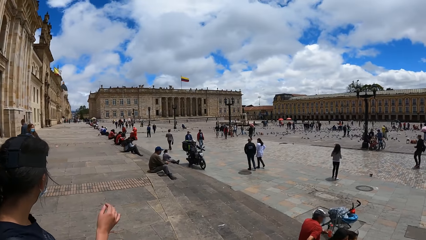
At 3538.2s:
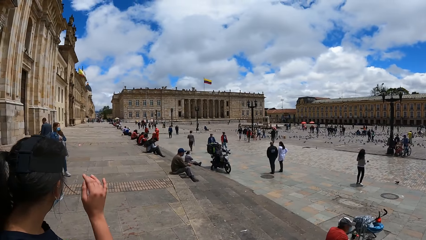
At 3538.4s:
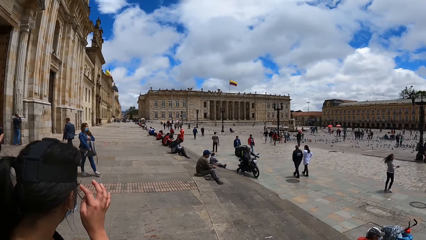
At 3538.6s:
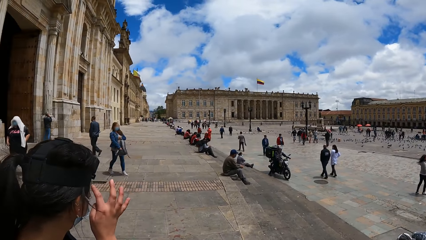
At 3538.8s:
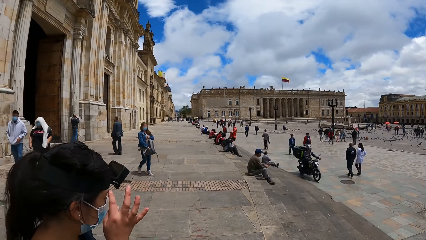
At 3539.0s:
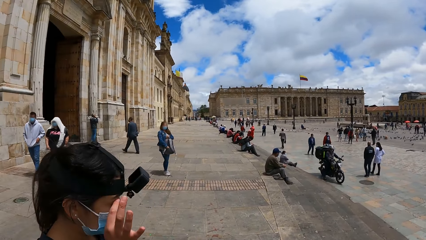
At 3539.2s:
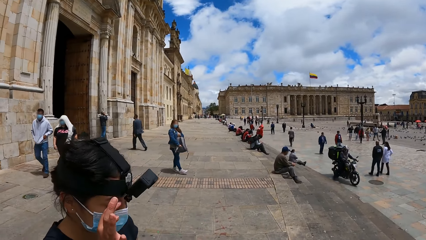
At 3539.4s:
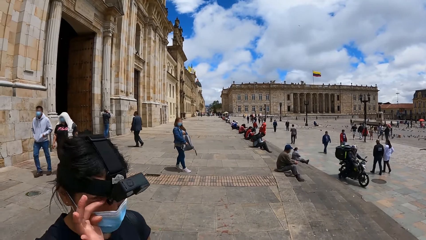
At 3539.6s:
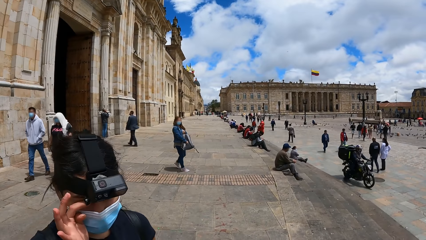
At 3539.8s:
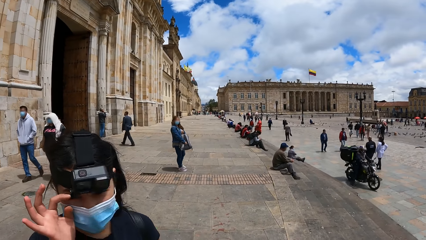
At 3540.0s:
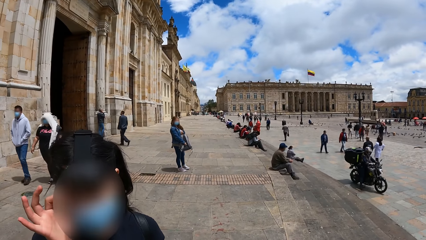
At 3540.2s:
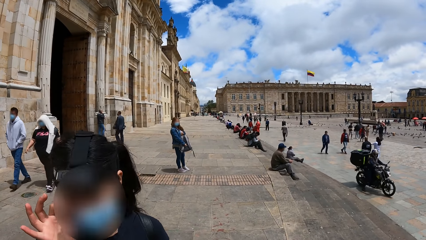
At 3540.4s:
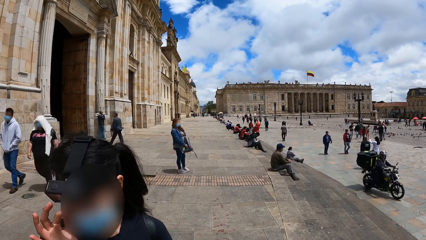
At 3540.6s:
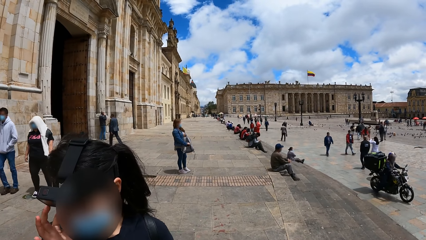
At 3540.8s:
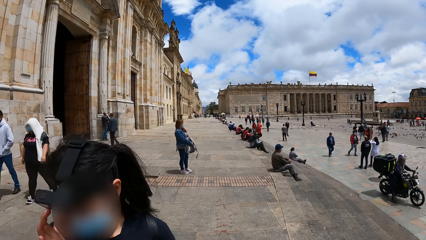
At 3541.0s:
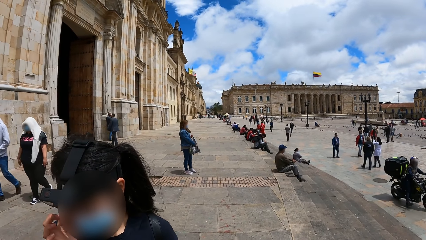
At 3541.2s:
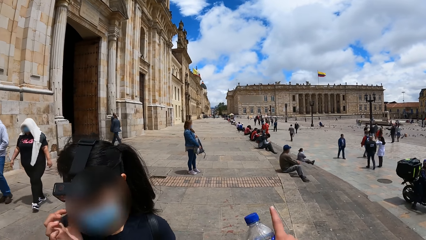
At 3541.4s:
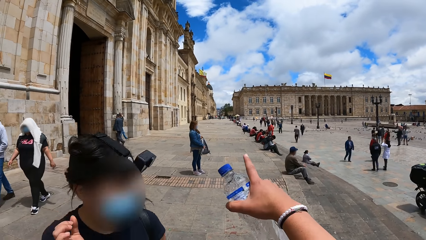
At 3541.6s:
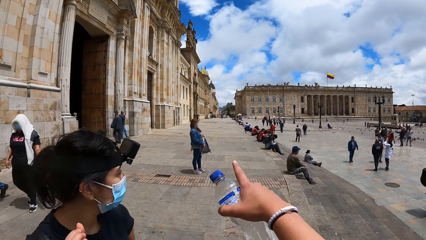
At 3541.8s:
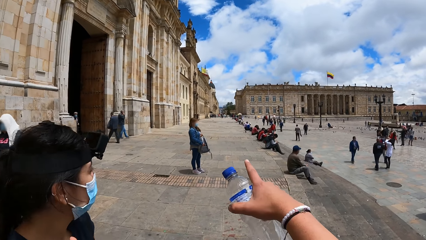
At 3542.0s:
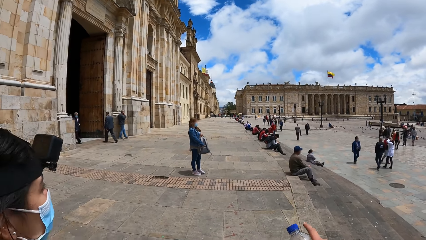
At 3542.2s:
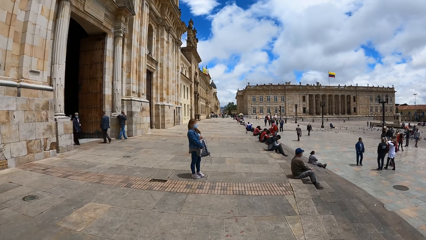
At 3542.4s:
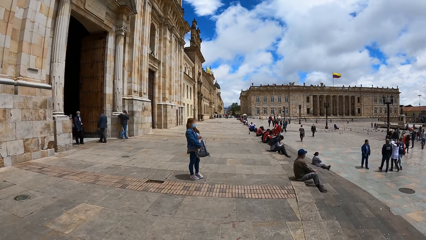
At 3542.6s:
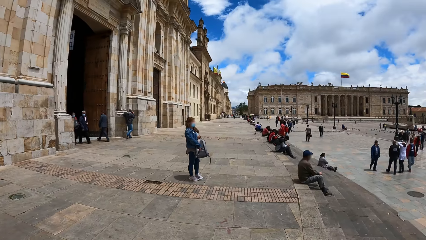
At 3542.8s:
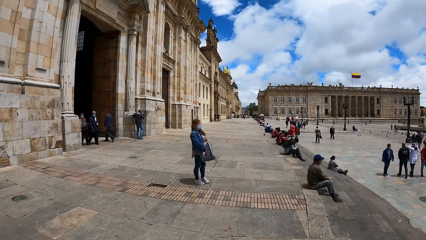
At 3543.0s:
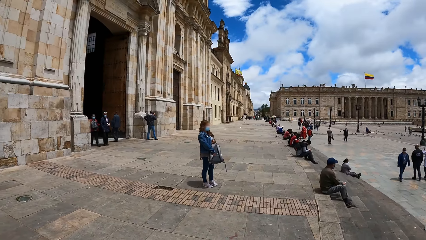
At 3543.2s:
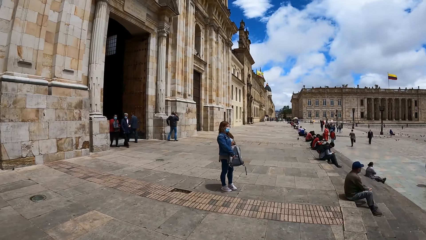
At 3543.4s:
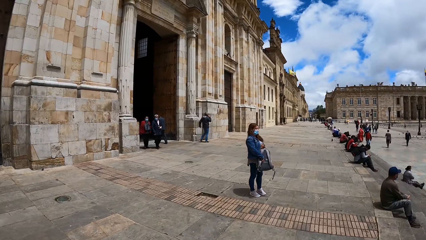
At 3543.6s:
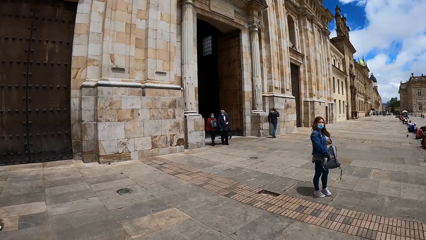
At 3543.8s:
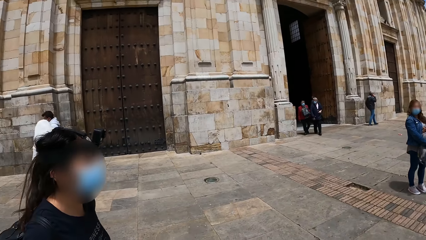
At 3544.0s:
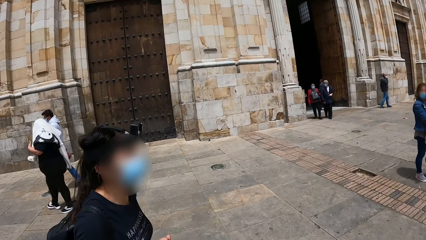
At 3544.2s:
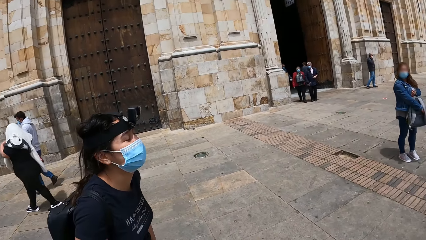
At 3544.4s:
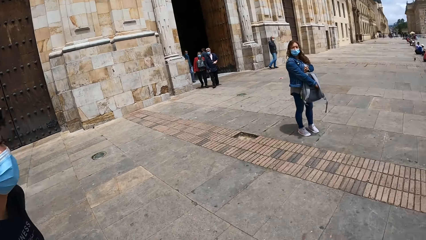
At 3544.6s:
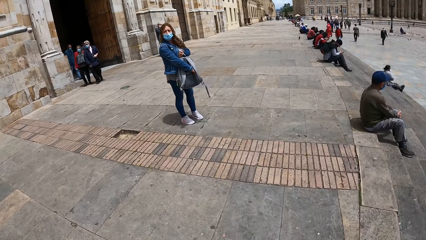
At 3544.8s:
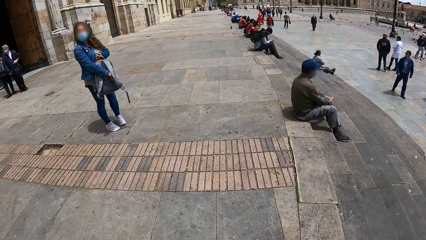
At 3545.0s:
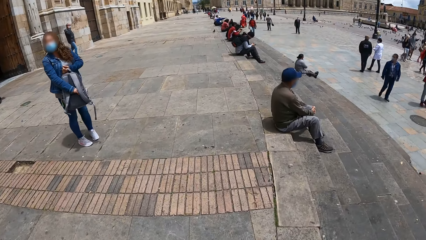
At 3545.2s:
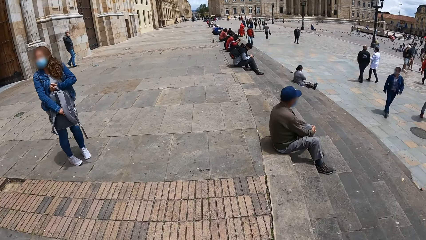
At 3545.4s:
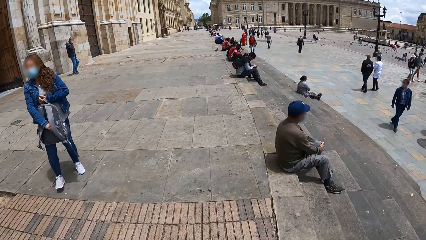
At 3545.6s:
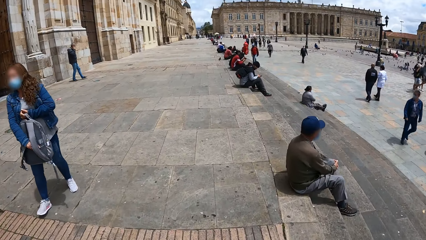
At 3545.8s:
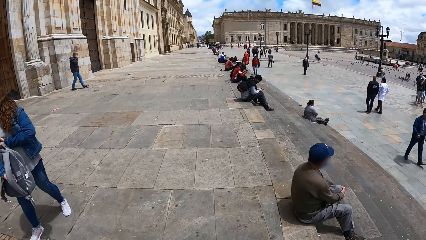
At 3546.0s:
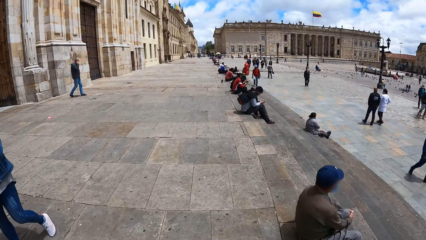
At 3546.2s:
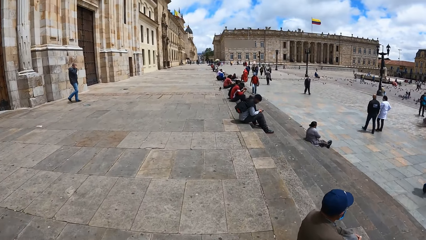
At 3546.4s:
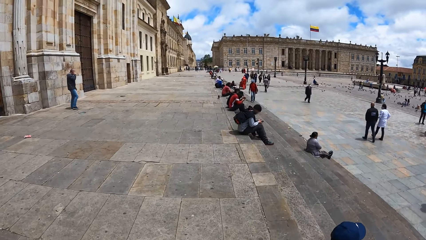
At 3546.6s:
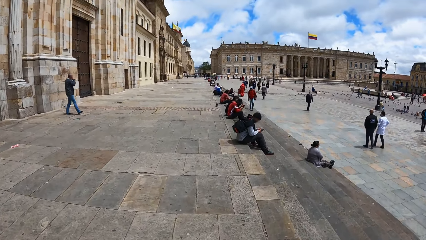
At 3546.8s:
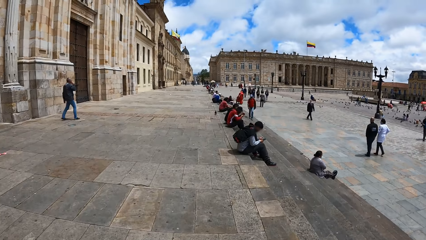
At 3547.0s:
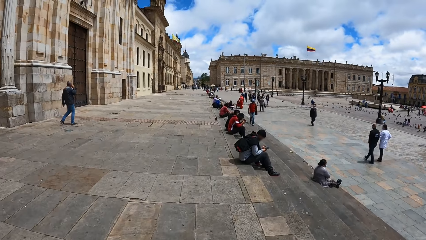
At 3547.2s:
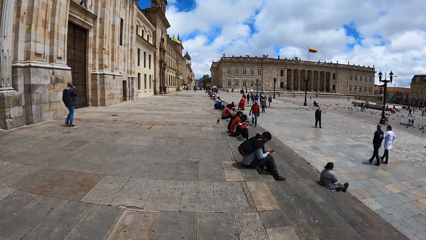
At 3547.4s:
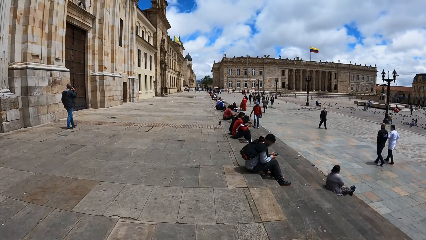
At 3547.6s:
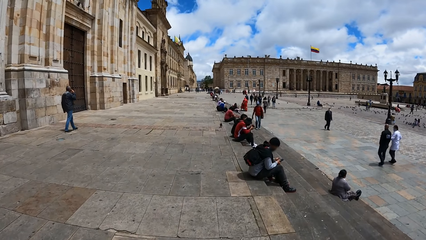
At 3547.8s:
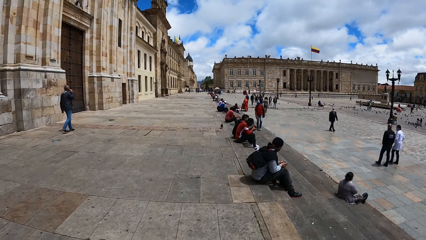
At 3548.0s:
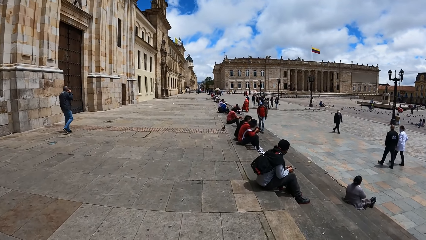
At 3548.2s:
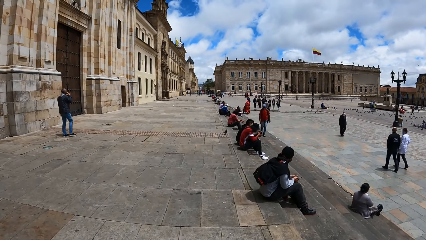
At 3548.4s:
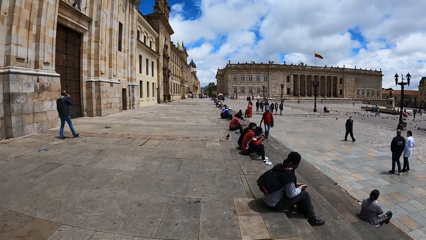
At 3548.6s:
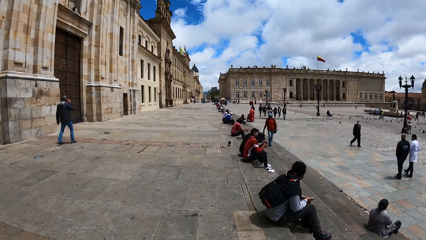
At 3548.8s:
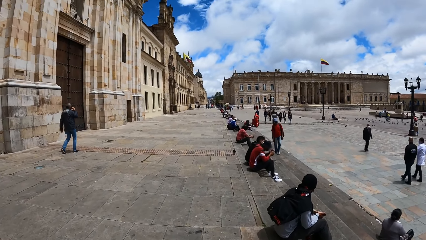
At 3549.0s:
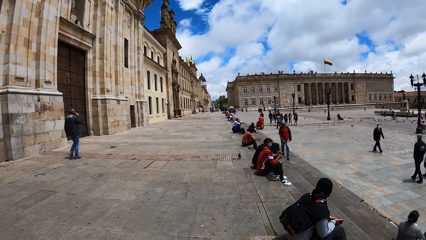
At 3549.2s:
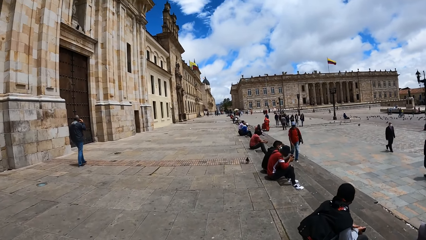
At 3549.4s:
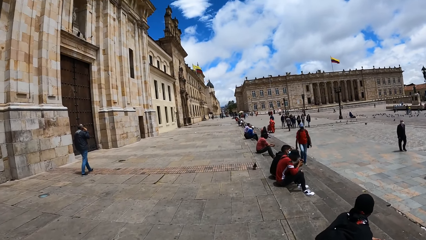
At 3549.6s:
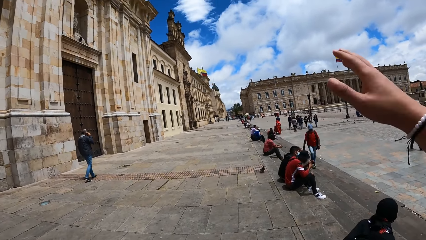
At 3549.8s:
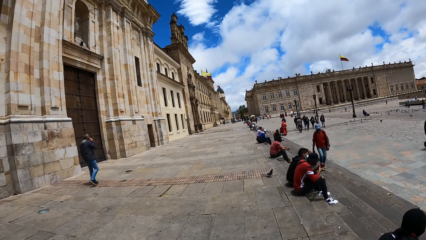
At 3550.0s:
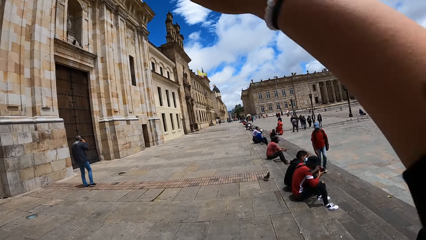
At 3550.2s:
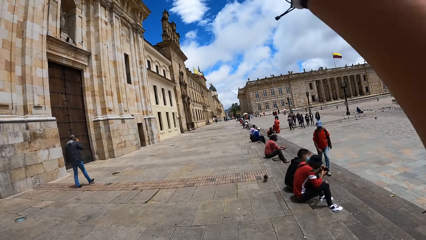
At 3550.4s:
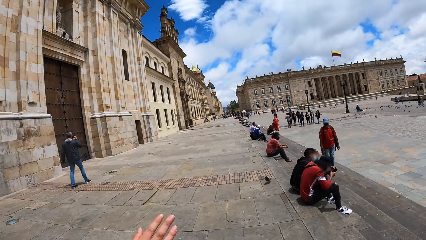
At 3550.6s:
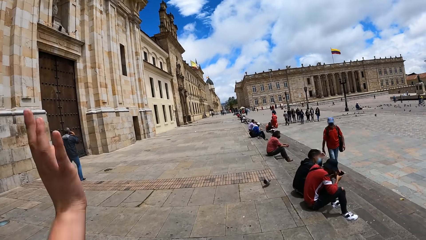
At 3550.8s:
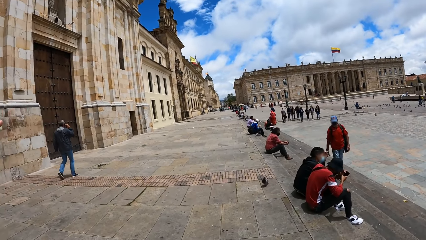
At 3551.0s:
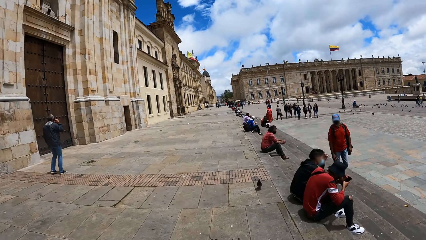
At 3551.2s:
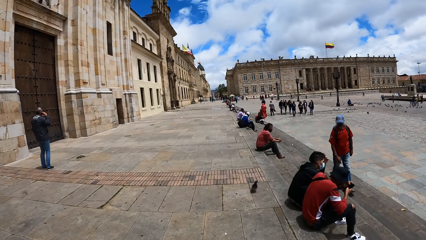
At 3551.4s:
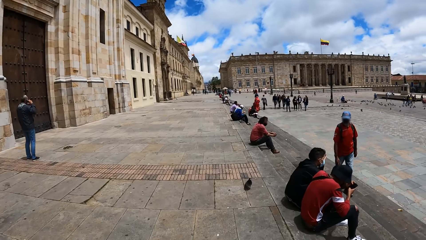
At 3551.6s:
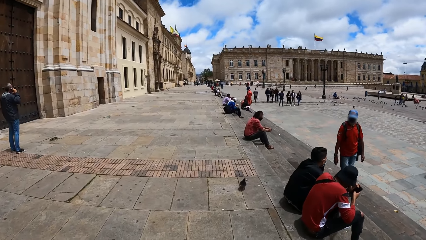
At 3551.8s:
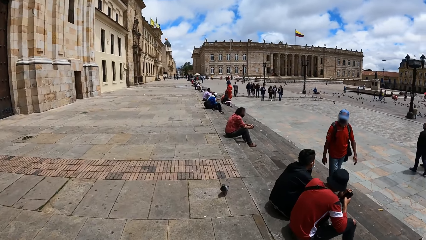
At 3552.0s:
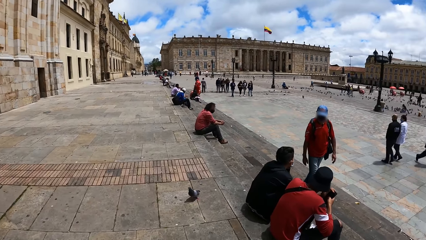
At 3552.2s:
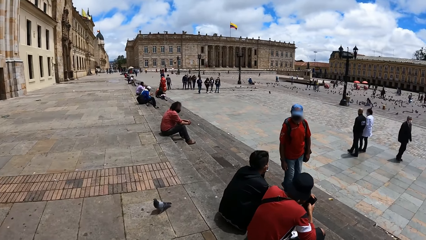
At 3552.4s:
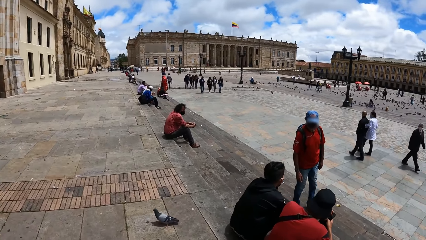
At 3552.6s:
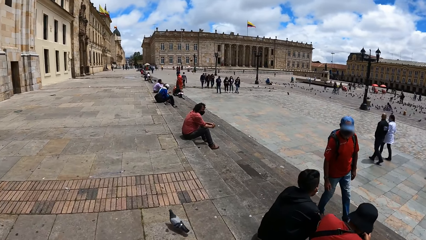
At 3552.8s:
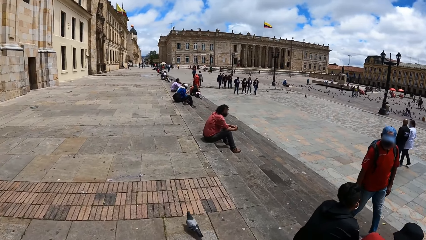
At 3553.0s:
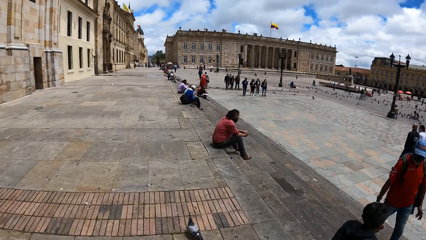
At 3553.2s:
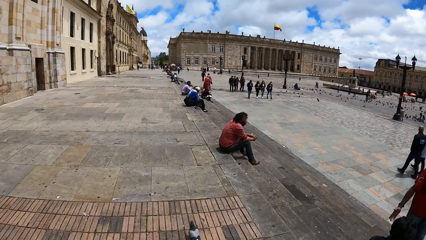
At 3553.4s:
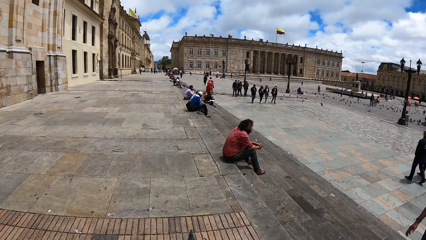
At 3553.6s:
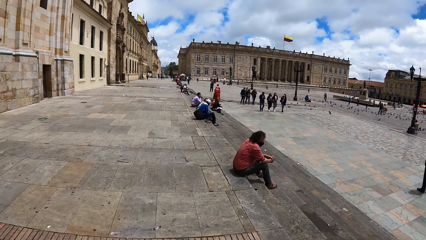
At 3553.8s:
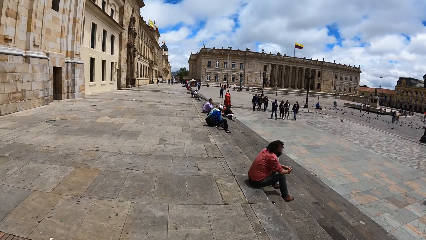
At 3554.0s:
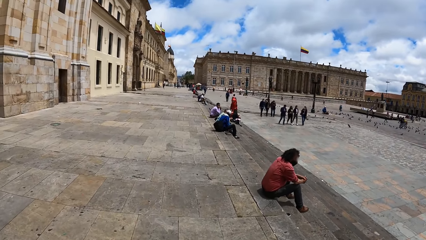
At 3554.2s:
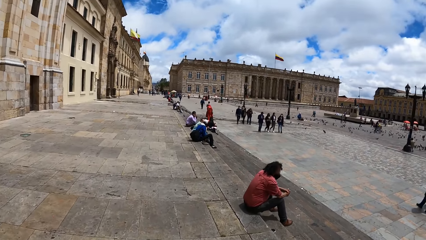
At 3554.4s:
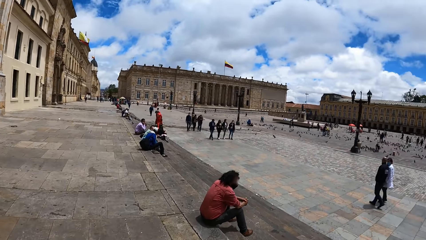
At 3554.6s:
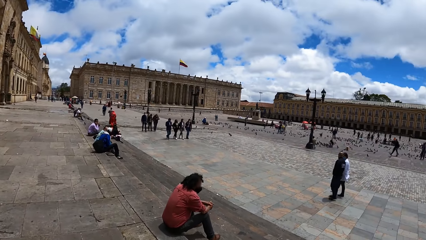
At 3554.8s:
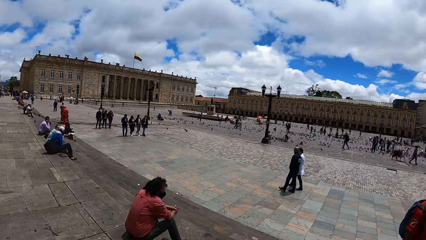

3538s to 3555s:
A woman touches her right eye with her right index finger. A person turns around. The camera wearer points at something. They walk towards a second woman, a third woman and a fourth woman. The first woman walks towards the second woman, the third woman and the fourth woman. The camera wearer walks around.
